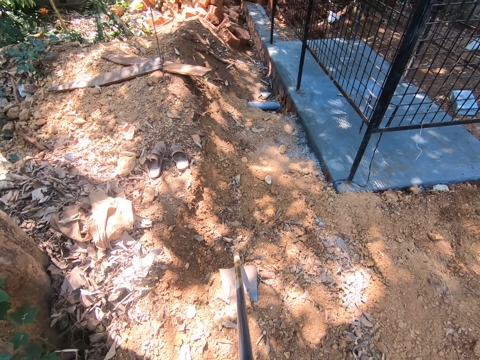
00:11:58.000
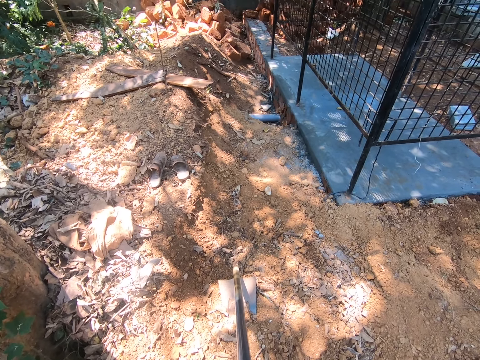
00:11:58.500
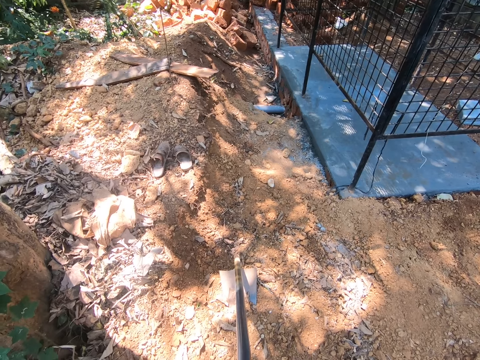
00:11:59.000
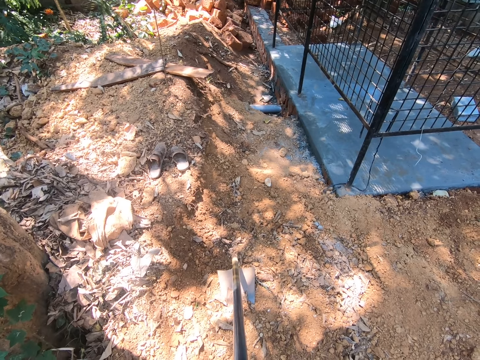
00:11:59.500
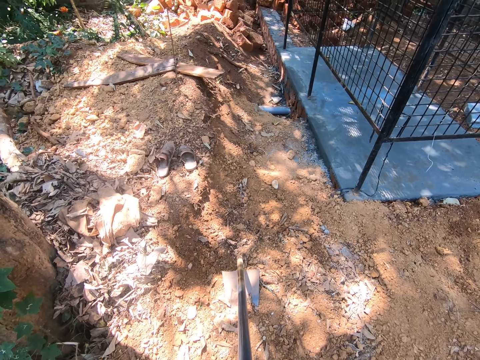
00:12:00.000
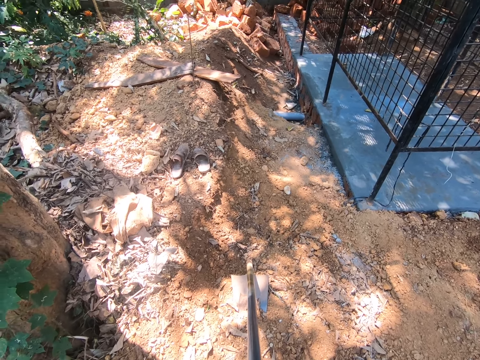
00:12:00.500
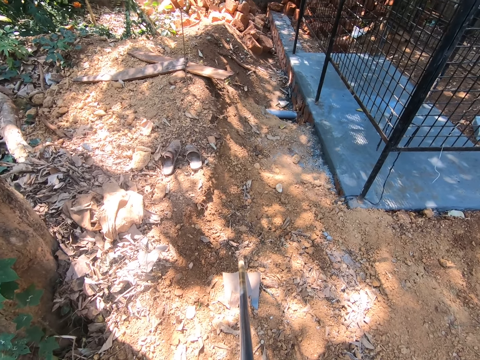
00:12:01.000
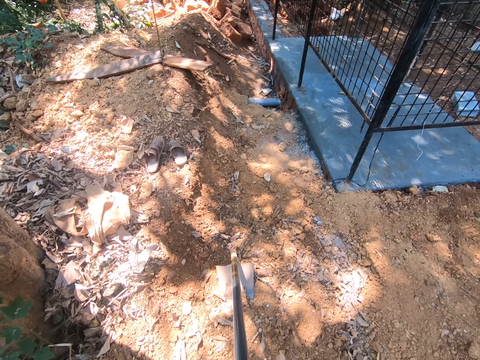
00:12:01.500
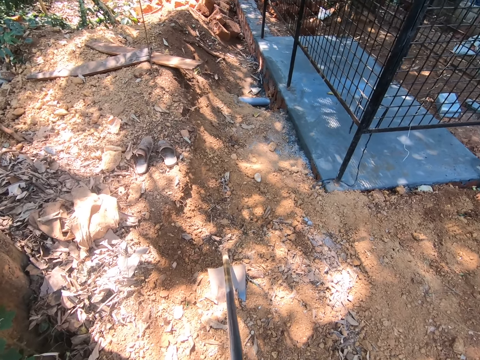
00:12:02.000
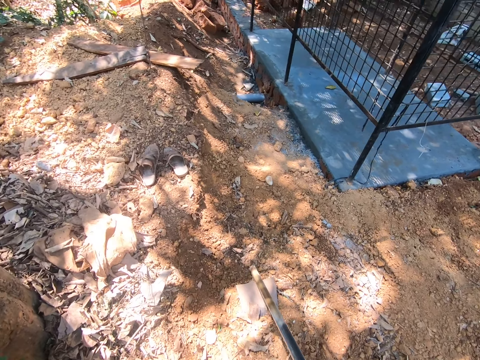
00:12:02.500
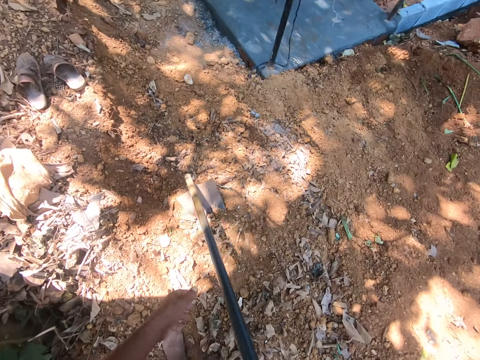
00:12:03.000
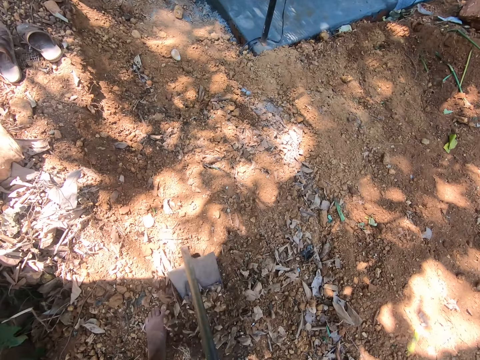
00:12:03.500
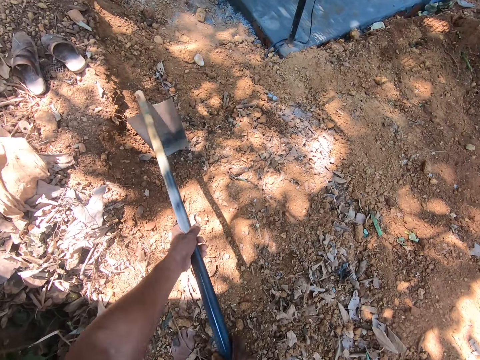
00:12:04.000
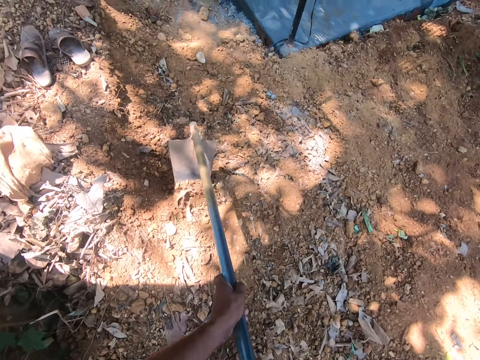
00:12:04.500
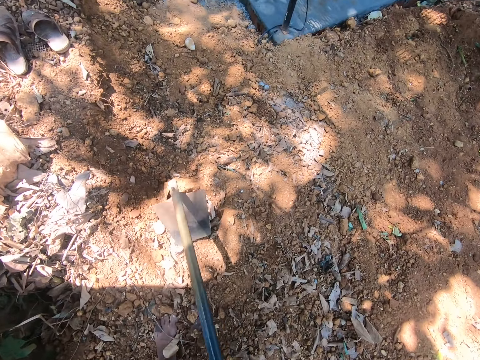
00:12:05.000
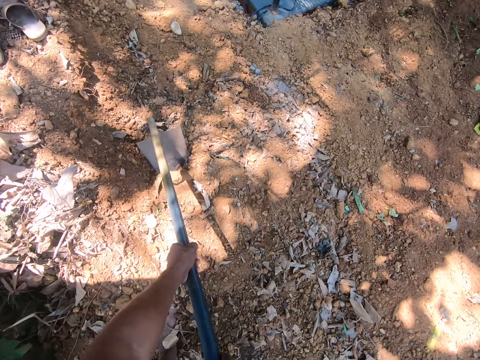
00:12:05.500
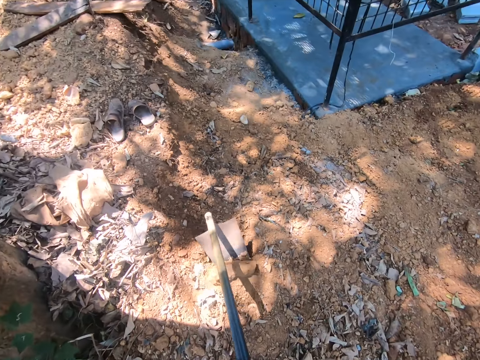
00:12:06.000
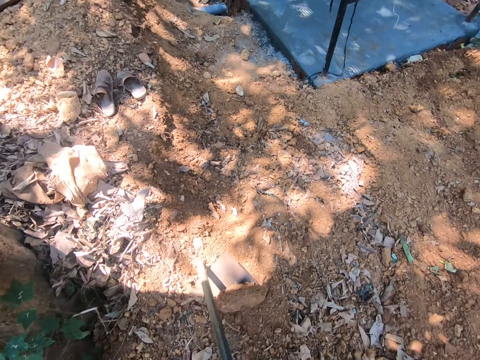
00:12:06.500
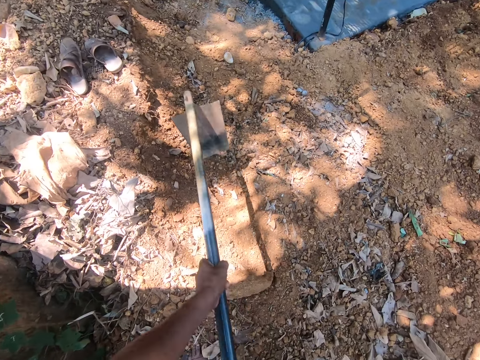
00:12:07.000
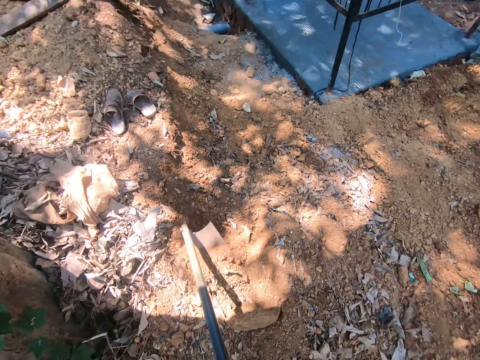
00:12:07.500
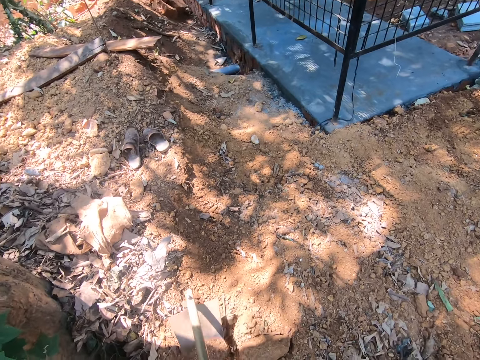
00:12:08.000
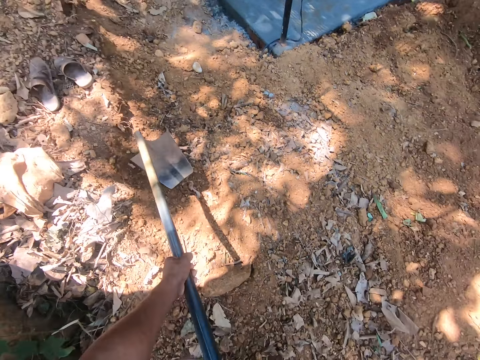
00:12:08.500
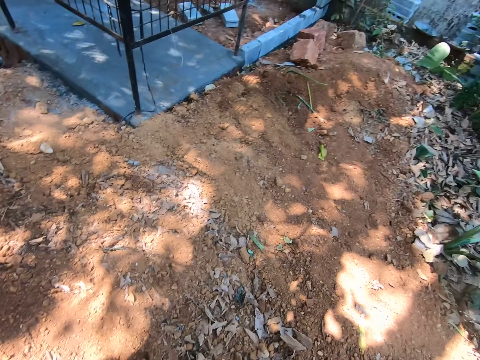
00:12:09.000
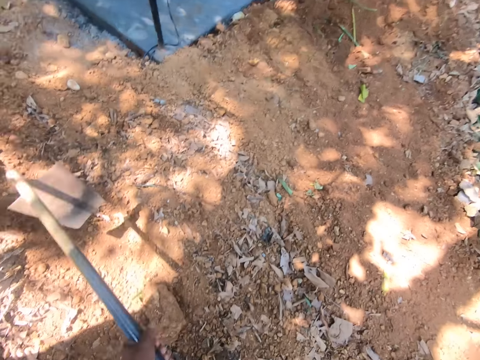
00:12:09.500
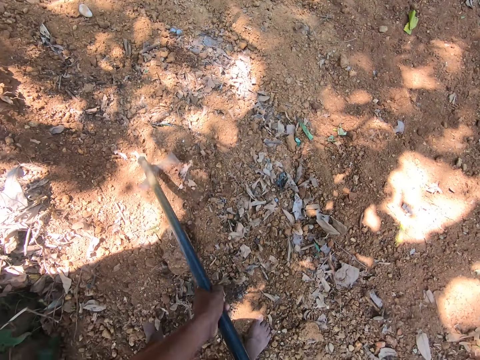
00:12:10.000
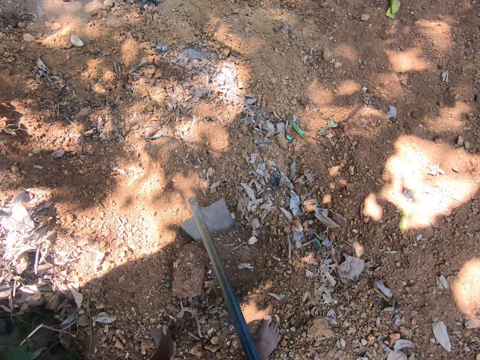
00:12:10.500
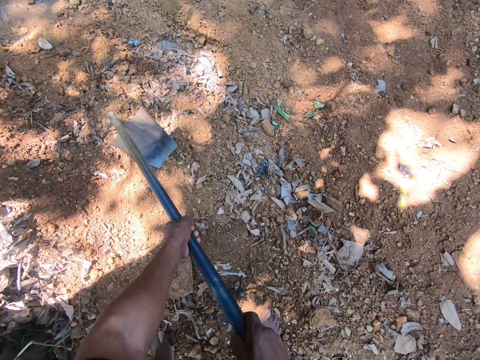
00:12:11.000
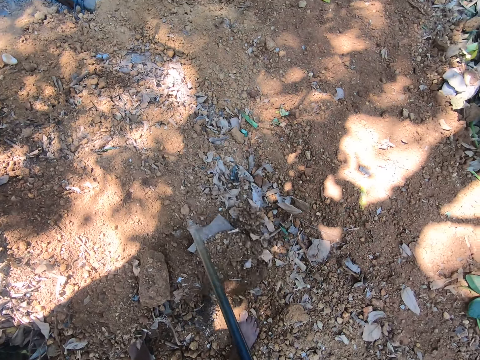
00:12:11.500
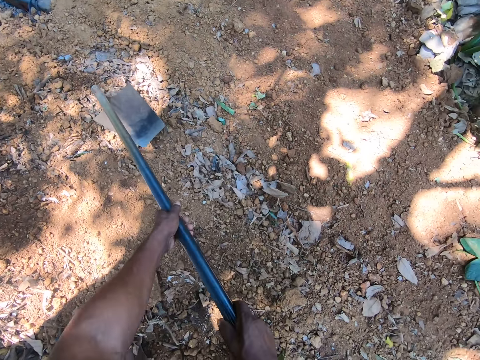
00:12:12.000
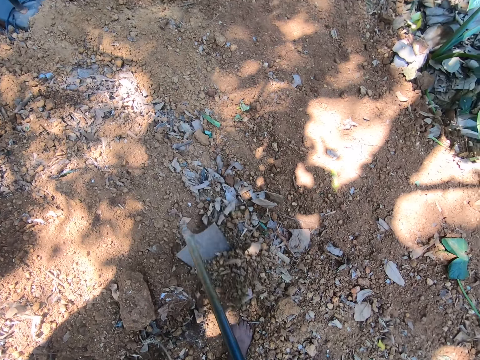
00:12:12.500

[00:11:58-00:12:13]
The camera wearer hoes the ground with the hoe in both hands. A man converses with the camera wearer.

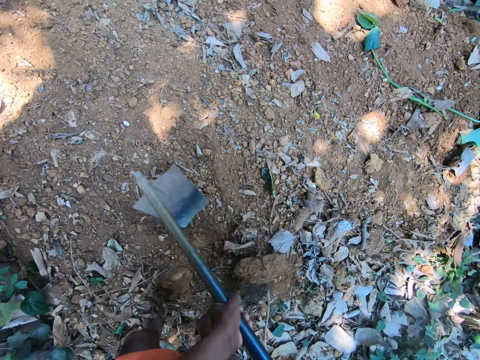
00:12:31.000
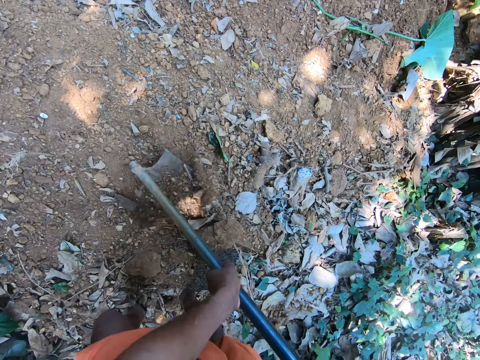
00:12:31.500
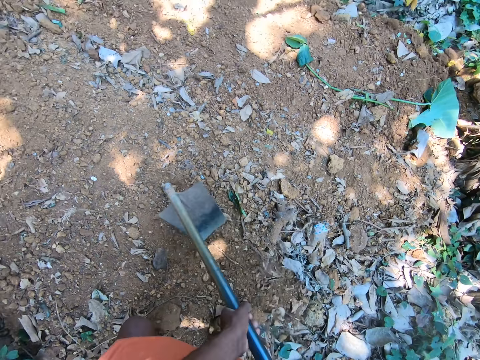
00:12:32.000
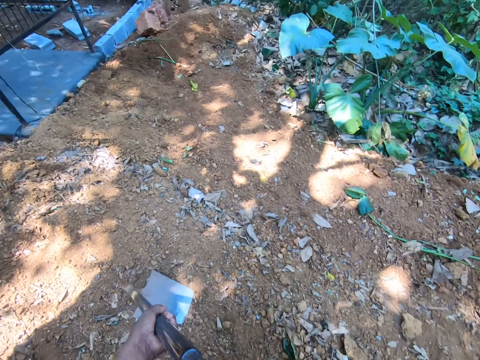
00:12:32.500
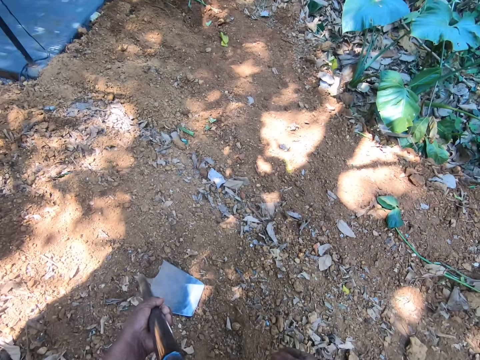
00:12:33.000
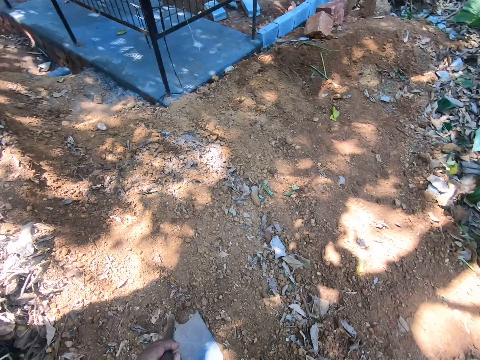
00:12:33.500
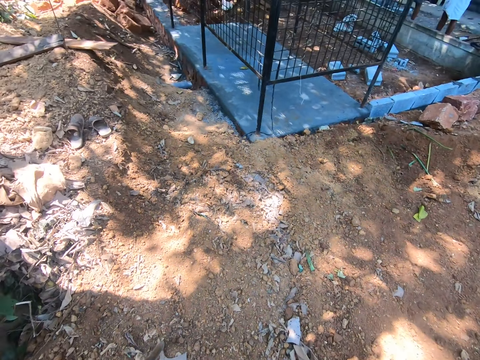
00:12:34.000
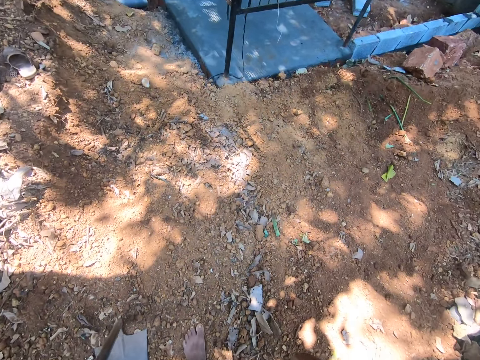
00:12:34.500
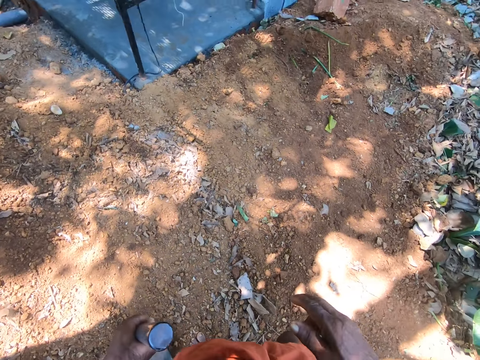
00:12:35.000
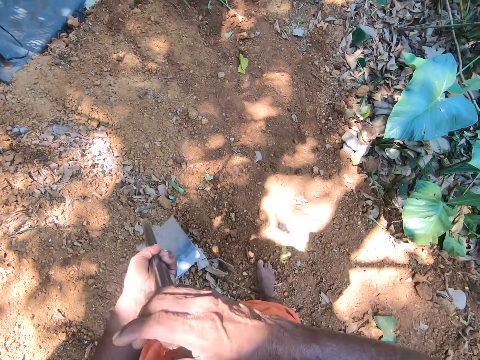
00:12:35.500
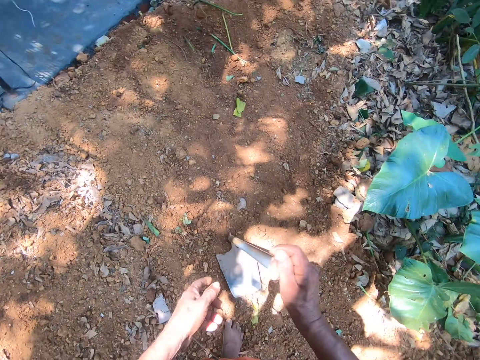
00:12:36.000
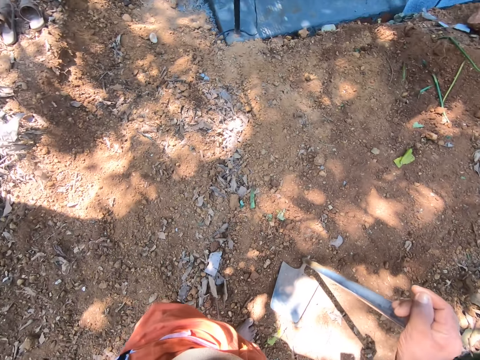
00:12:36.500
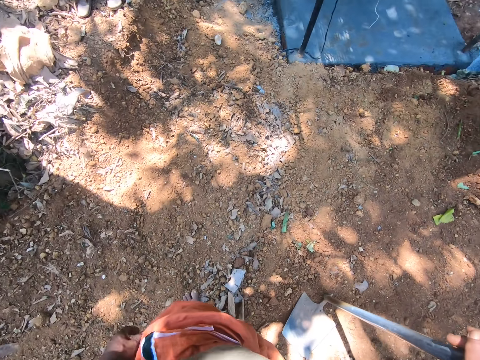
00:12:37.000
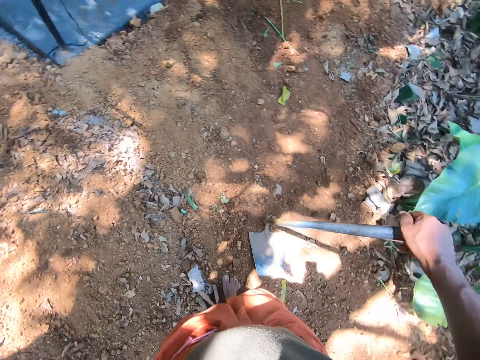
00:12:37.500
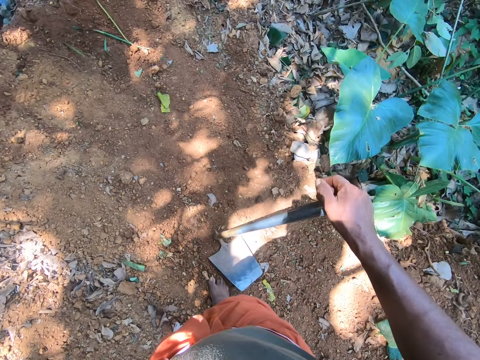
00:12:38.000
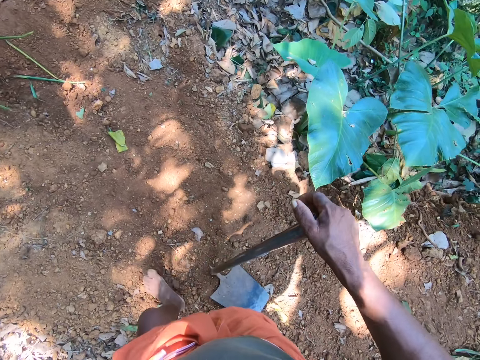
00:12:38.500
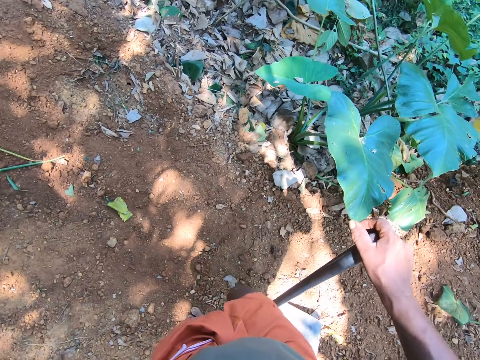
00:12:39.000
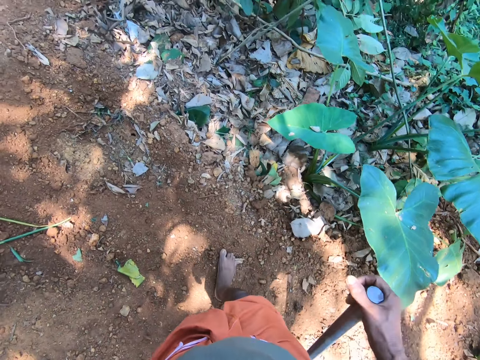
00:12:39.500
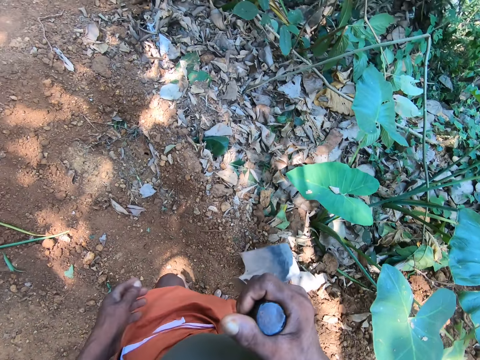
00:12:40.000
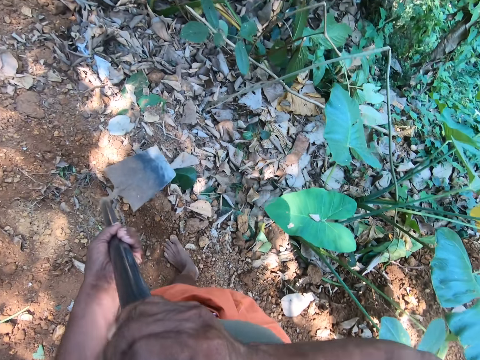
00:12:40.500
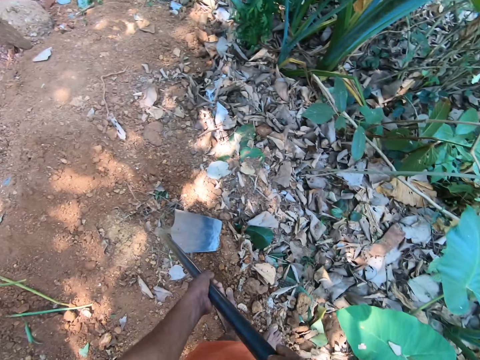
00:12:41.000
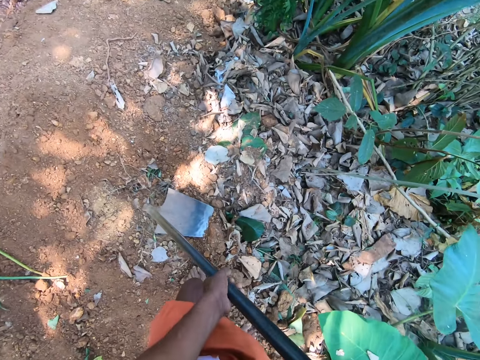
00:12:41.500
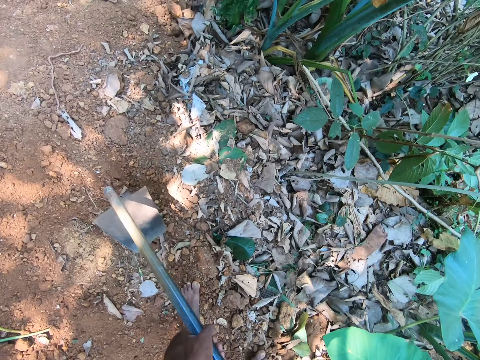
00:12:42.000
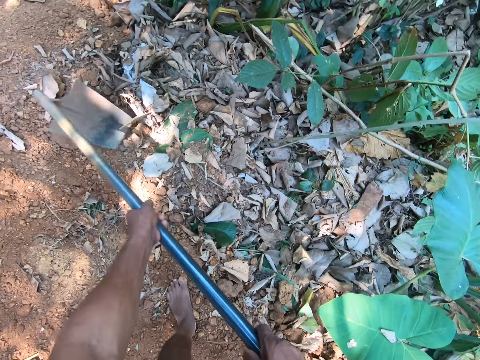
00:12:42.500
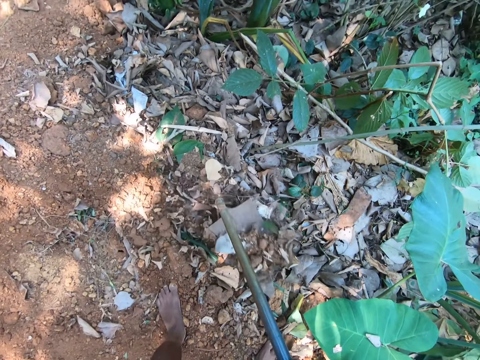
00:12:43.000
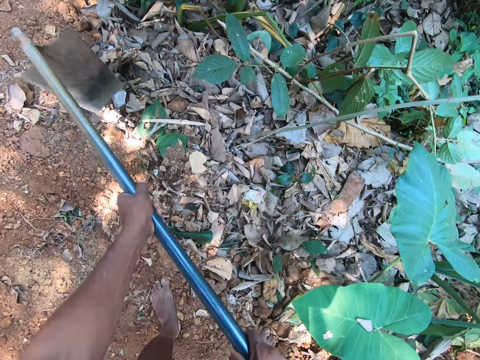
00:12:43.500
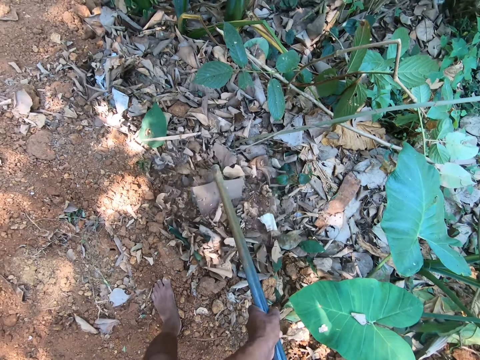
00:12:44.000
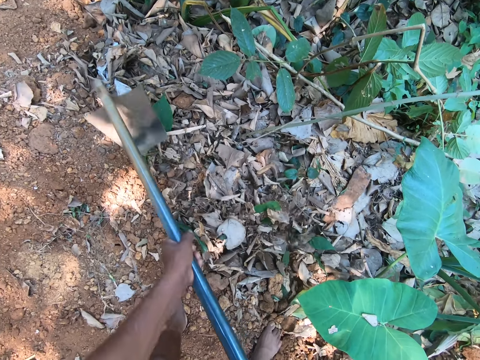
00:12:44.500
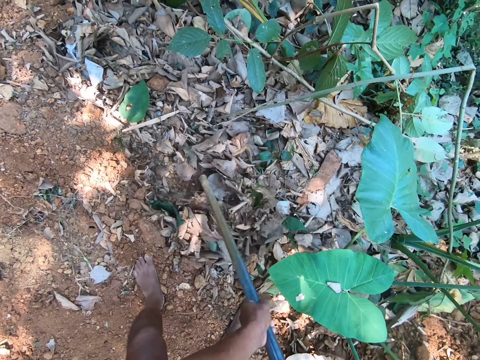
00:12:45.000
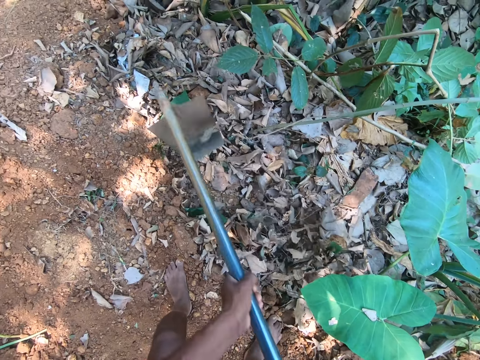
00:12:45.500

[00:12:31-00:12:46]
The camera wearer holds the hoe on the ground with his left hand. He transfers the hoe on the ground to his right hand from his left hand. He holds the hoe on the ground with his right hand. He walks in the garden. He holds the hoe on the ground with both hands. He hoes the ground with the hoe in both hands.
